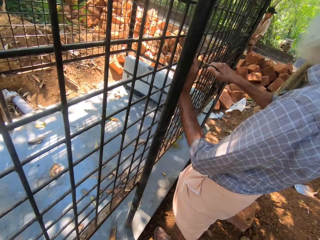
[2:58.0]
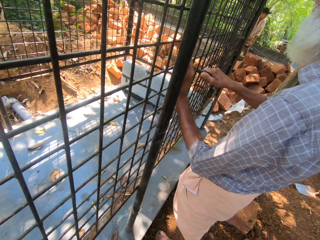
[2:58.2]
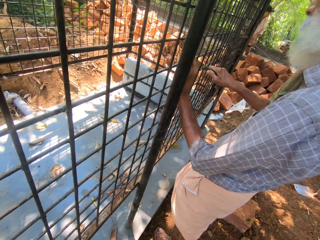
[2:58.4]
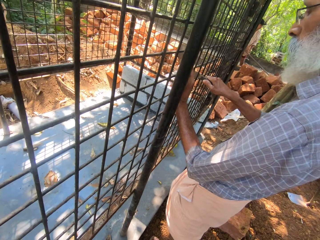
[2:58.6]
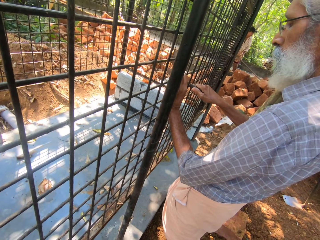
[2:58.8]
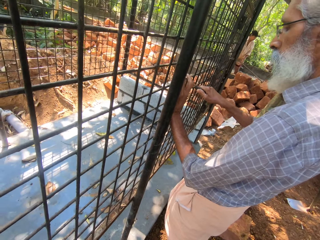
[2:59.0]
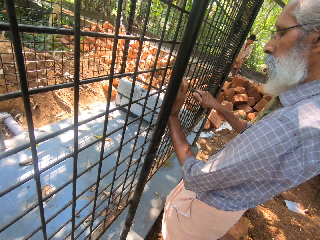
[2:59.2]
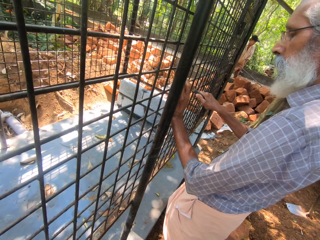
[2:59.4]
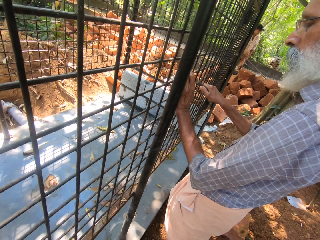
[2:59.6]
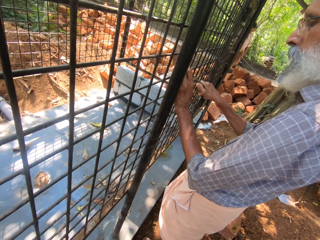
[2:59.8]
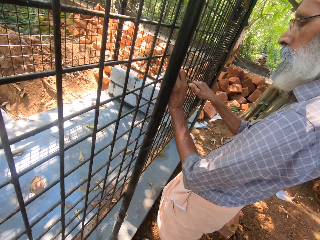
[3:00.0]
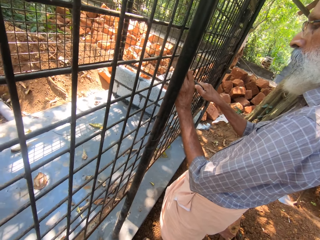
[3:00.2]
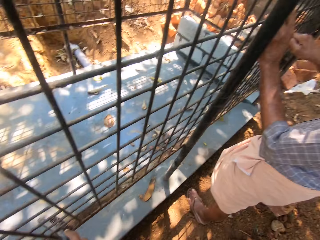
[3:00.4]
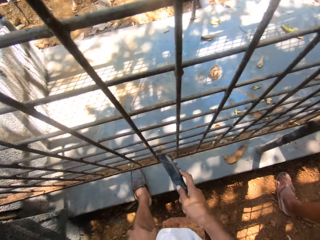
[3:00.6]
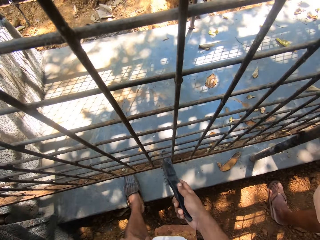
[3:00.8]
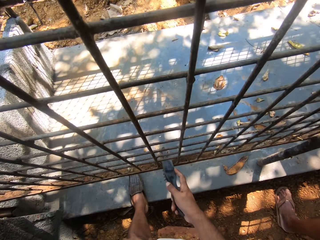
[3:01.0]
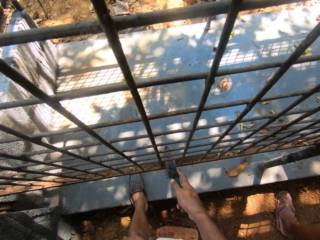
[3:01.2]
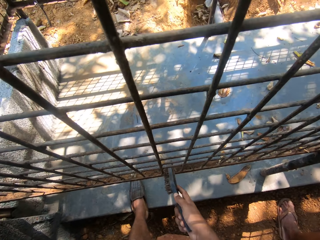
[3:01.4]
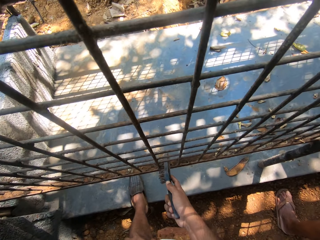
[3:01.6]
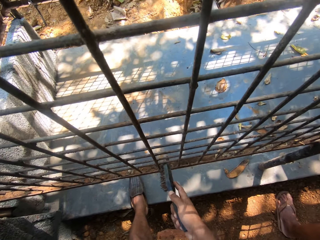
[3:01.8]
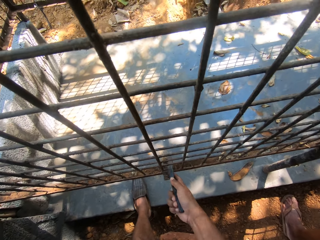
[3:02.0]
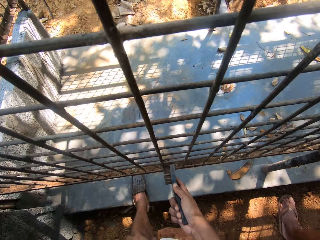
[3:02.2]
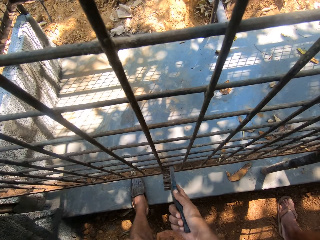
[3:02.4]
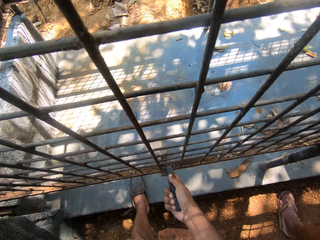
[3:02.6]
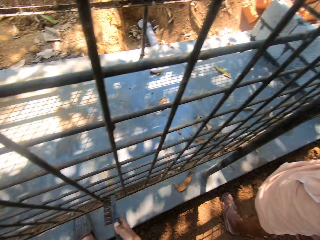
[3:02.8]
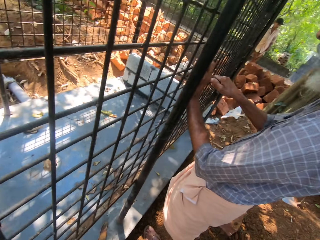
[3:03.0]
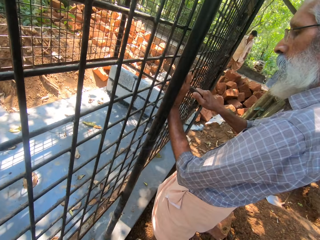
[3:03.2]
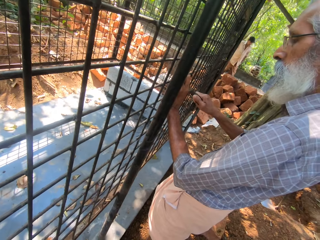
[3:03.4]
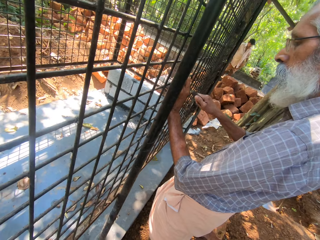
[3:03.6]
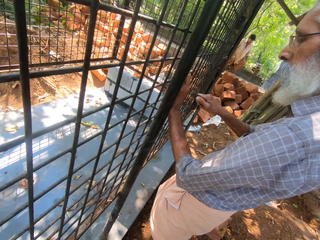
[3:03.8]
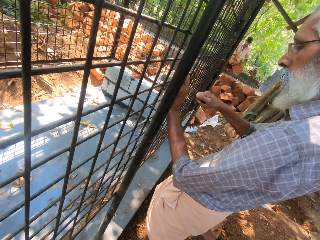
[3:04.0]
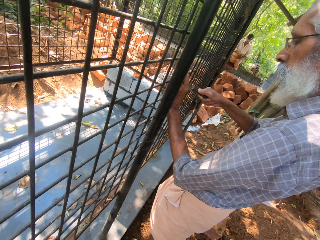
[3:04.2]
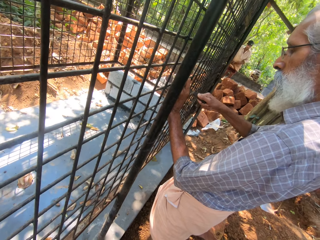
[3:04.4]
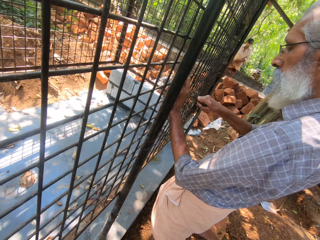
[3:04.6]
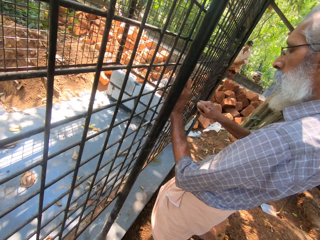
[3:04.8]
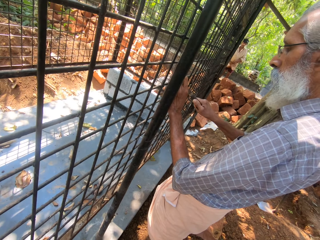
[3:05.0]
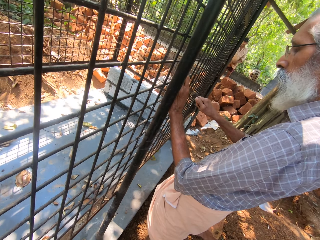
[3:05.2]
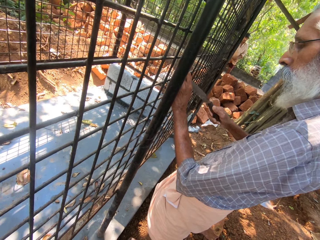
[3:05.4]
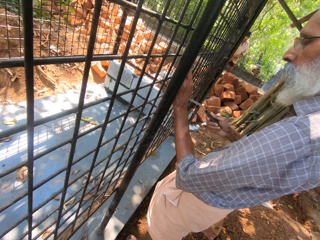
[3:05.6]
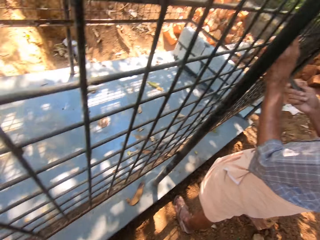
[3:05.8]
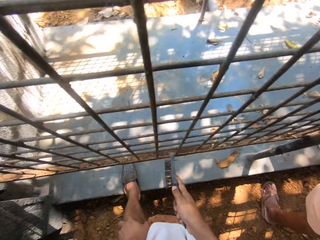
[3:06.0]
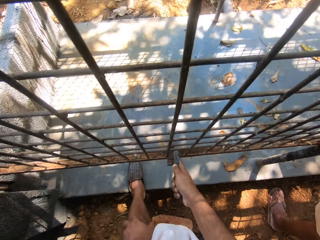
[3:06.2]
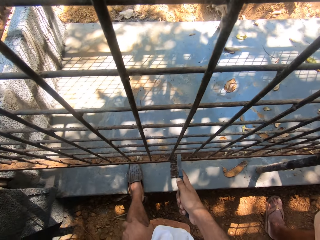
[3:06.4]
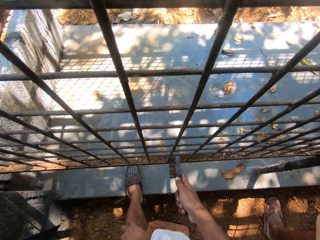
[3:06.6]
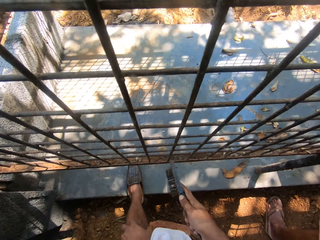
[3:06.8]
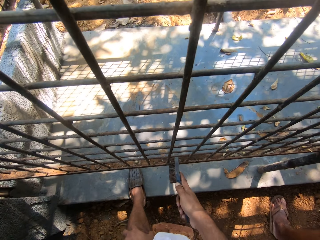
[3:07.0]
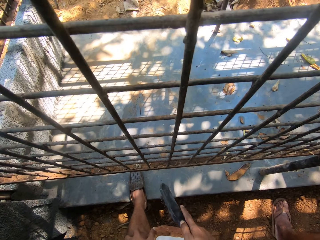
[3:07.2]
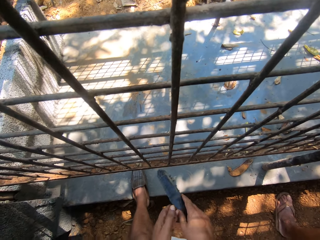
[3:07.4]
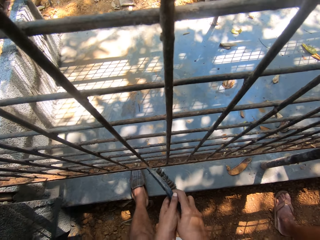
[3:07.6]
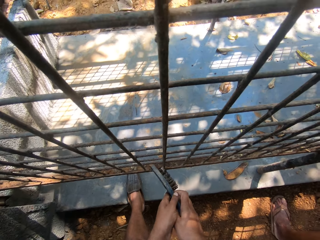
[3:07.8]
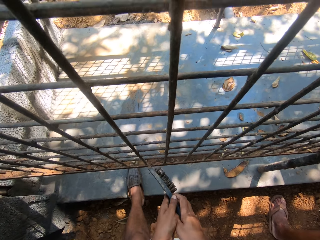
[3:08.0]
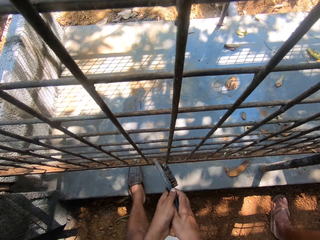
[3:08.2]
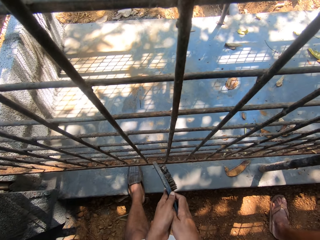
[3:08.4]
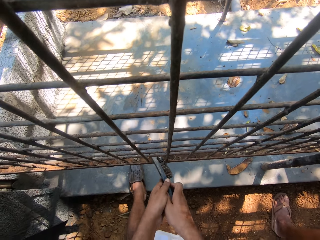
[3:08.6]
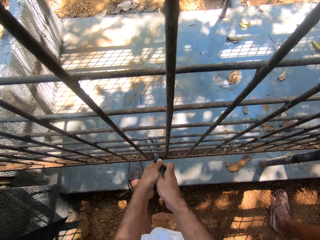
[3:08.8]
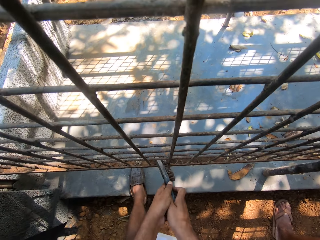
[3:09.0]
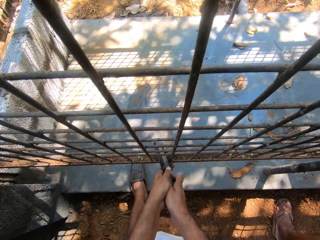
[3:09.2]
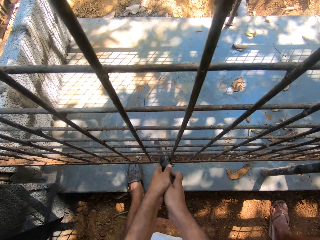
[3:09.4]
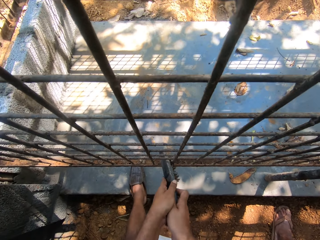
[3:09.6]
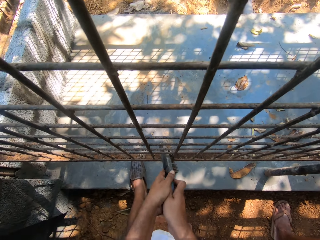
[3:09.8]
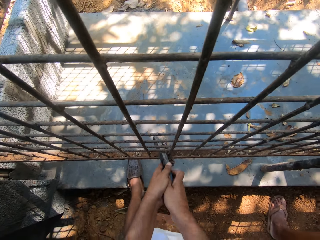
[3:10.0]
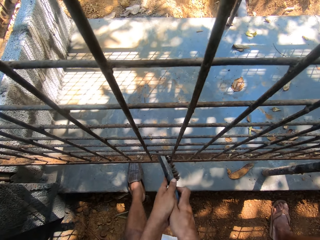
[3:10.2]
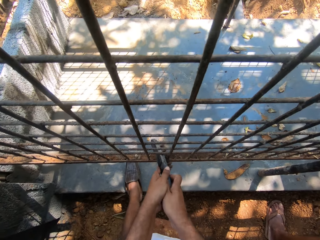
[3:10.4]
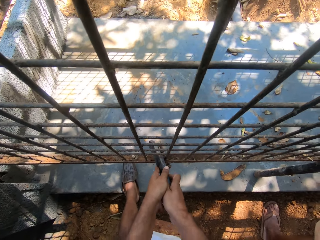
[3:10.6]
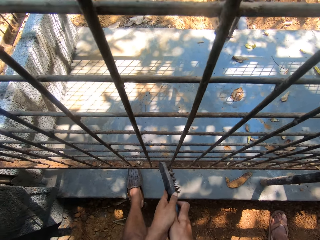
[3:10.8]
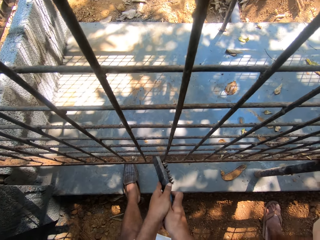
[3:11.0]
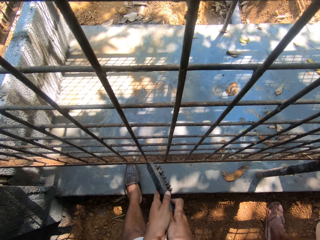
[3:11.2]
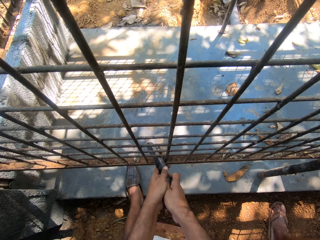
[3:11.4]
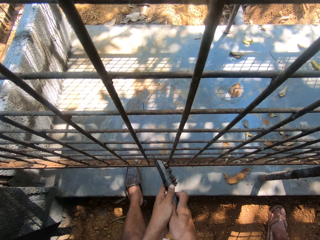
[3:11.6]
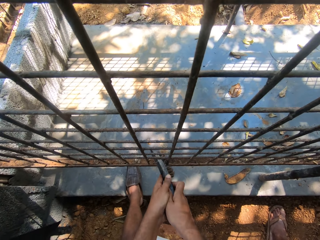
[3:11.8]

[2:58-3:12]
A man rubs the cage with the scraper. The camera wearer stares at the man. He talks to the man. He brushes the wire mesh. He interacts with the man. He cleans the cage with the hand brush. He holds the hand brush with both his hands. He talks to the man and cleans the cage with the hand brush.

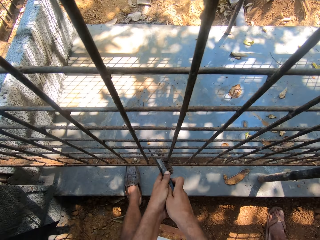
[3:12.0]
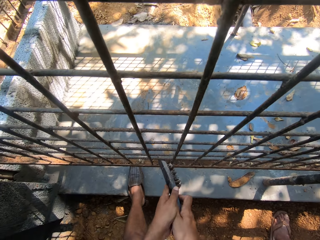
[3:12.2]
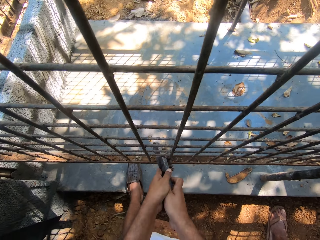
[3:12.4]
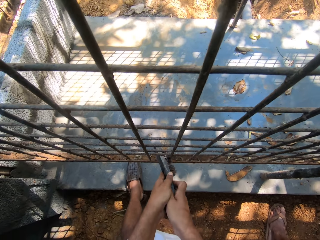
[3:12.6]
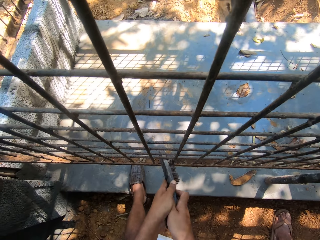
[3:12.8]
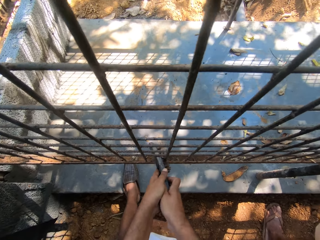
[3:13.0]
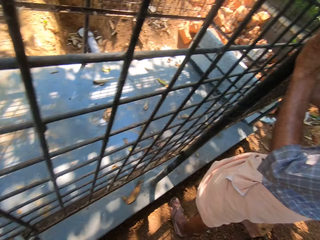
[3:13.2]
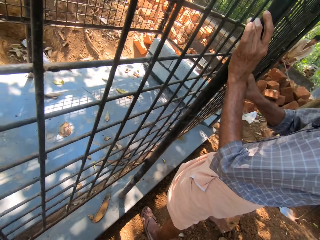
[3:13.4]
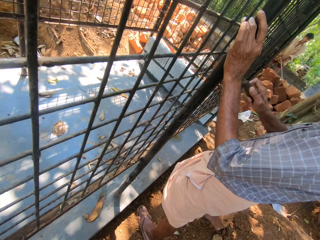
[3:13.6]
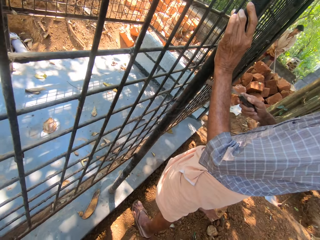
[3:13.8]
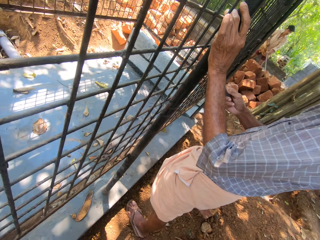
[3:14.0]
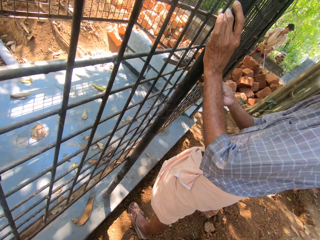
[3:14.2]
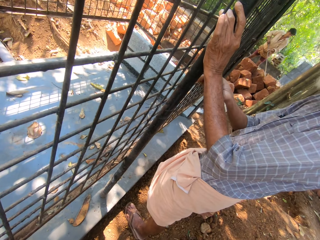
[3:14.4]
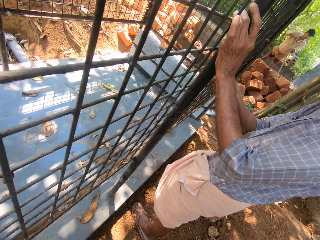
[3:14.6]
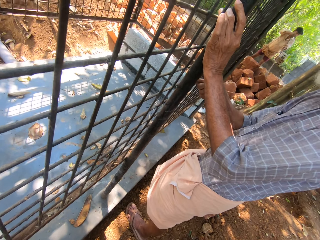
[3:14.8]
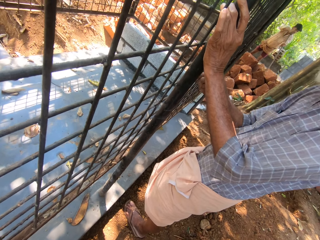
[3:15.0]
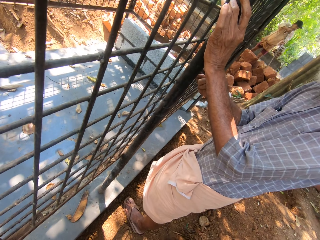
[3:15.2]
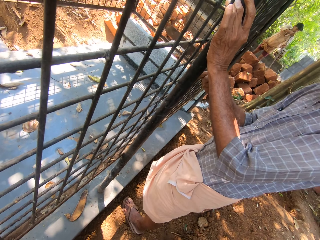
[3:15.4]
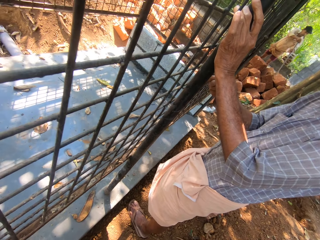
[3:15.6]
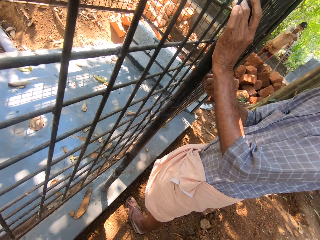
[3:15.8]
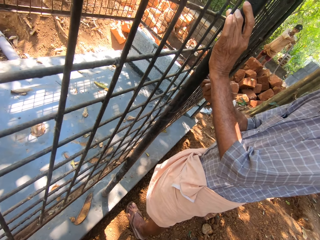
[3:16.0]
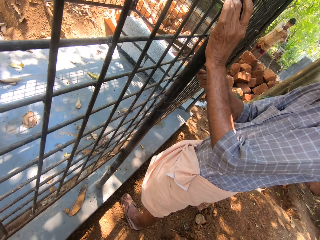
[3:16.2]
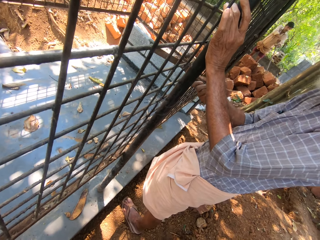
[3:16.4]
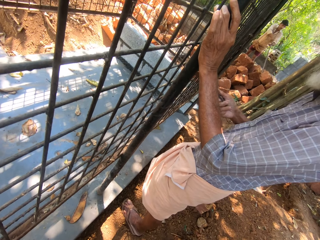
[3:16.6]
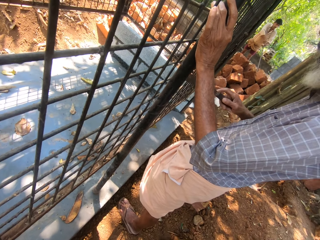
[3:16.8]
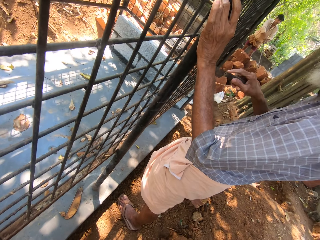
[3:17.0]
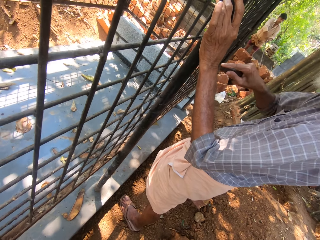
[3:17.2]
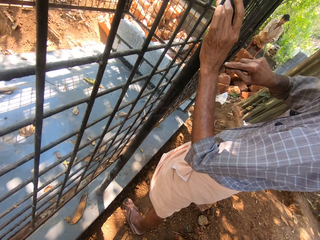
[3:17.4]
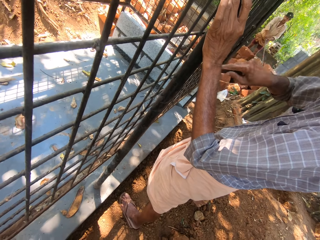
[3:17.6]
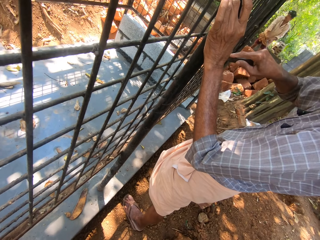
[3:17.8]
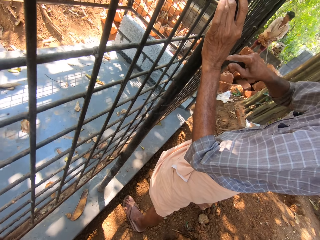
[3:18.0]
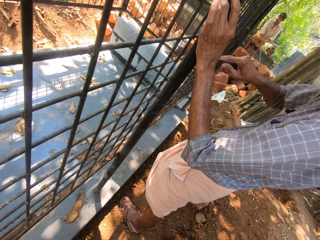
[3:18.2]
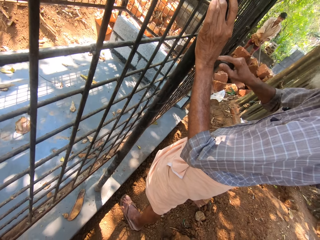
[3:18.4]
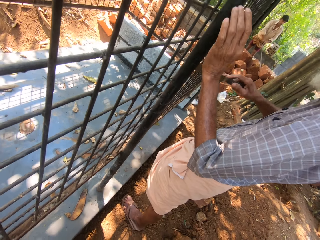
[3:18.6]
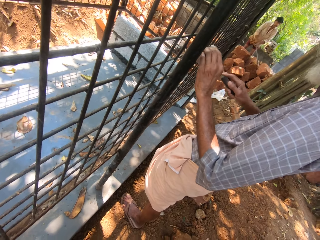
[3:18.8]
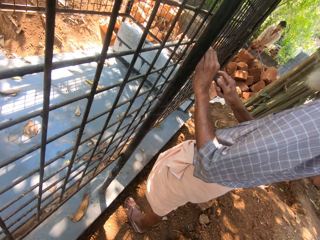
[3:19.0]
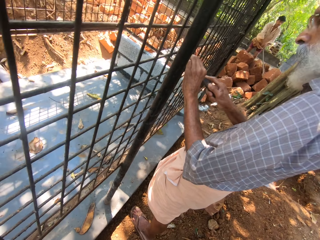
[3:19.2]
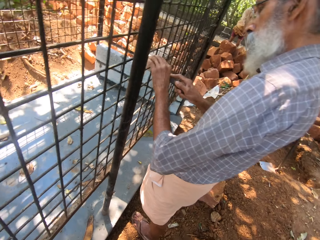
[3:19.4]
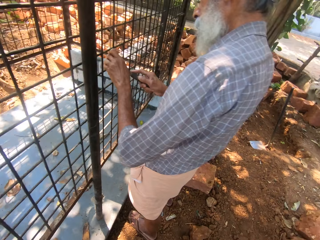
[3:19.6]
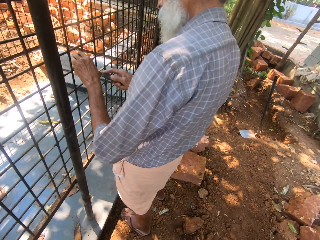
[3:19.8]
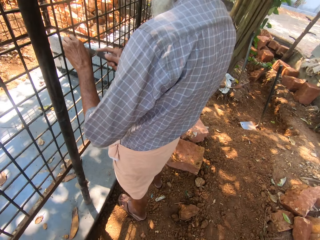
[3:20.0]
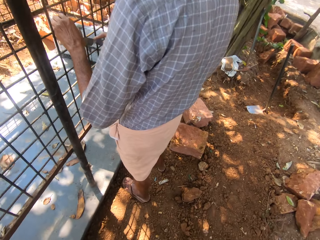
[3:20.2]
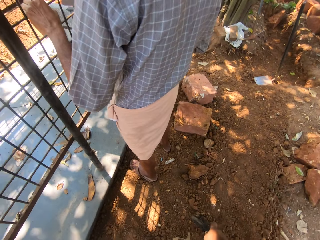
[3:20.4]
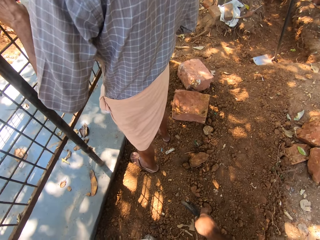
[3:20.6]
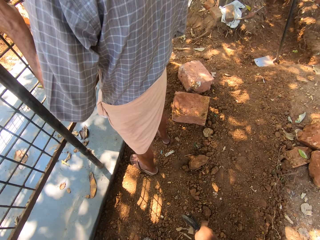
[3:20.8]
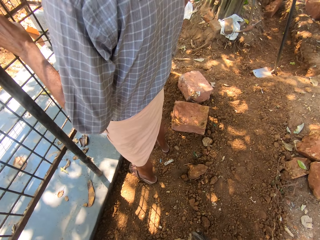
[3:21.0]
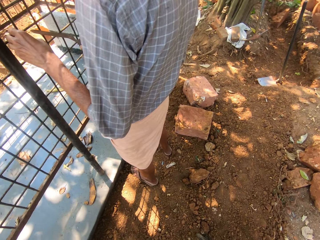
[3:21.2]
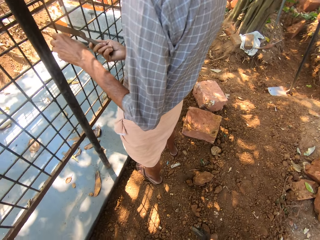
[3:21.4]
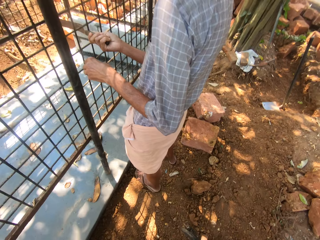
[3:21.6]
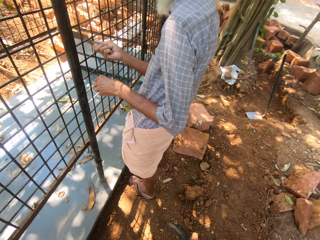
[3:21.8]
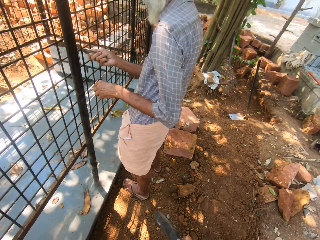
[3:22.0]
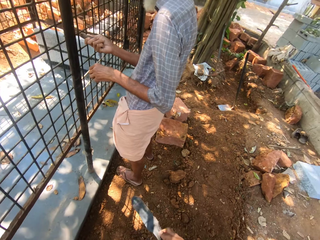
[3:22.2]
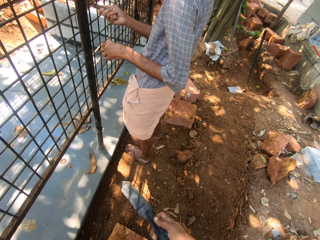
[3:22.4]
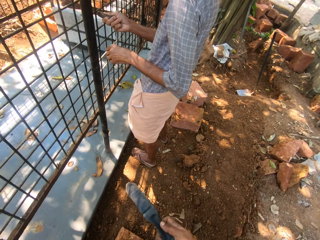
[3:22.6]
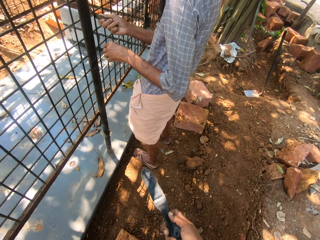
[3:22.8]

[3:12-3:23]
The camera wearer stares at a man. The man rubs the cage with the scraper. The camera wearer looks around the compound. They talk to the man.
